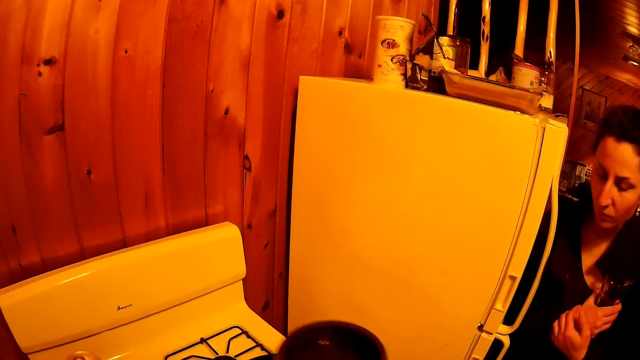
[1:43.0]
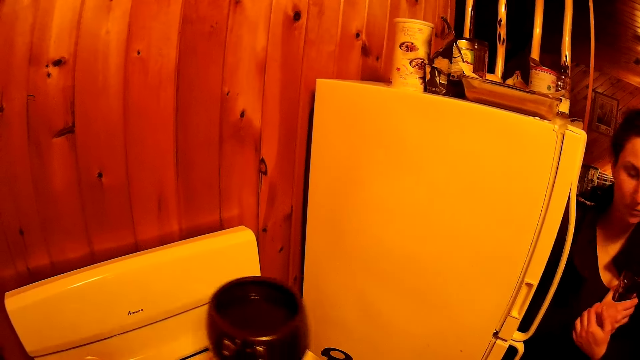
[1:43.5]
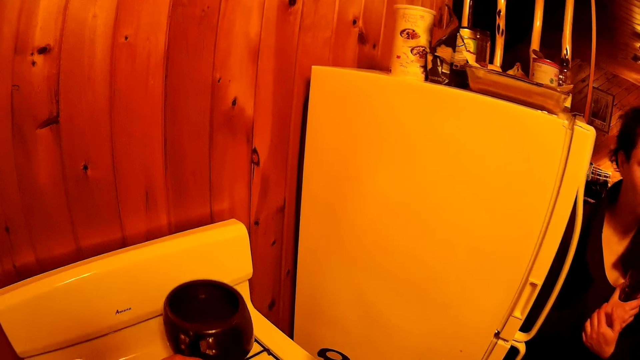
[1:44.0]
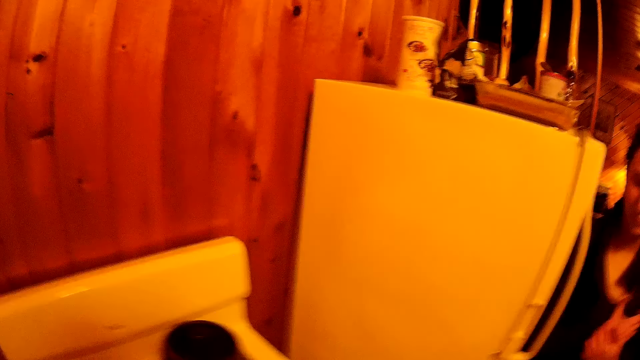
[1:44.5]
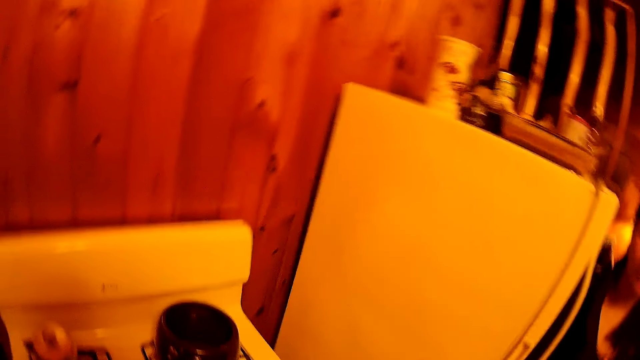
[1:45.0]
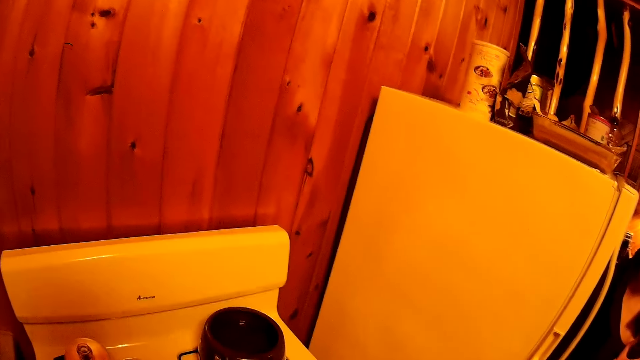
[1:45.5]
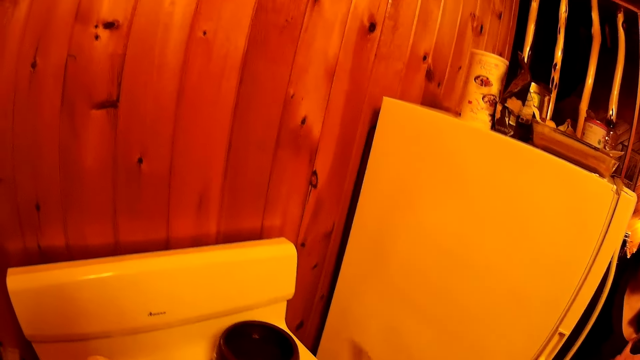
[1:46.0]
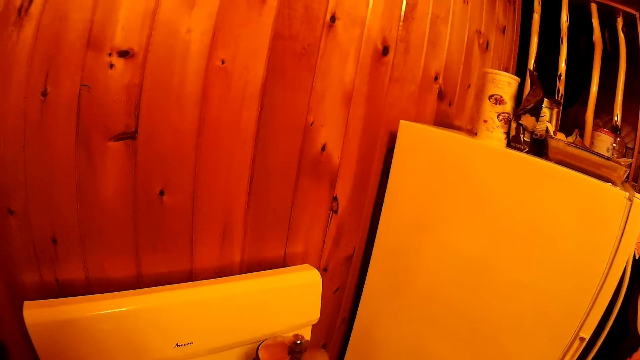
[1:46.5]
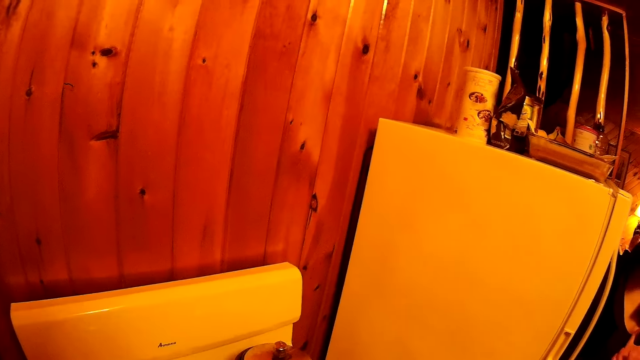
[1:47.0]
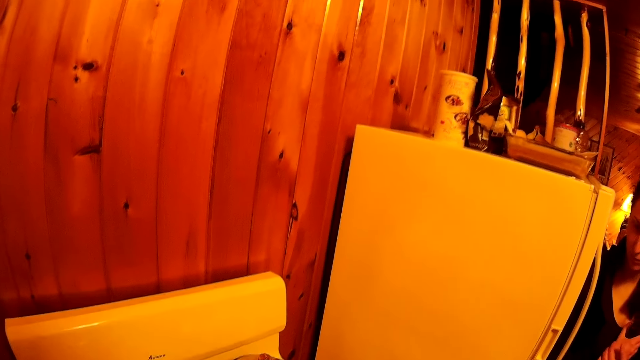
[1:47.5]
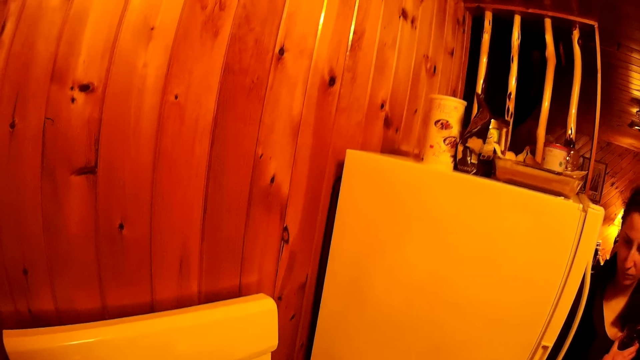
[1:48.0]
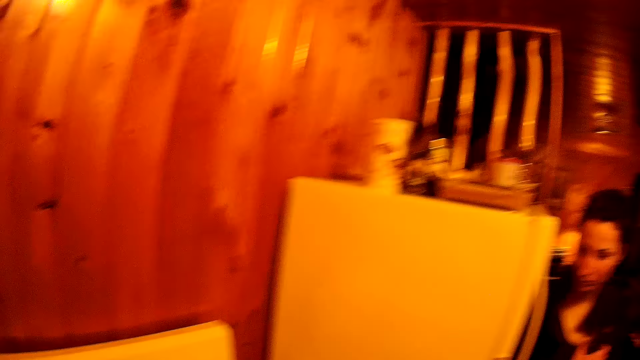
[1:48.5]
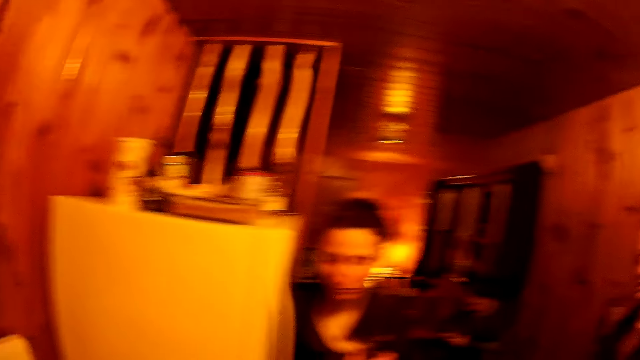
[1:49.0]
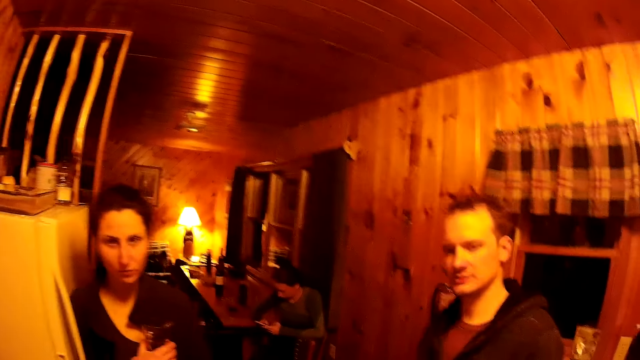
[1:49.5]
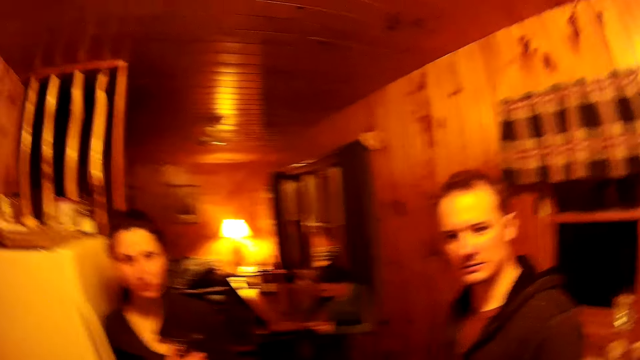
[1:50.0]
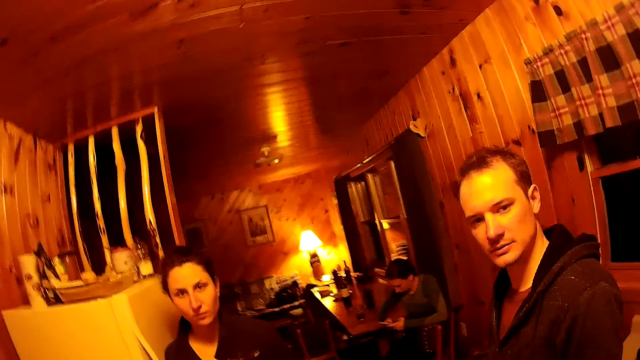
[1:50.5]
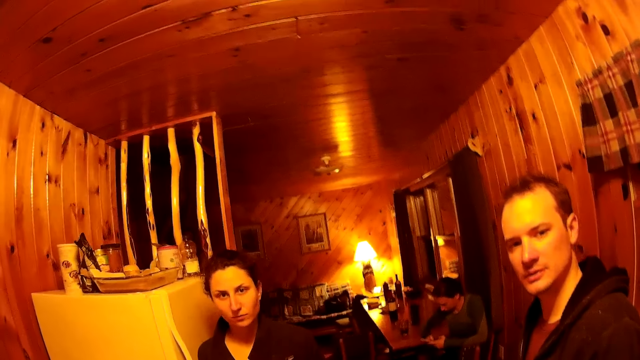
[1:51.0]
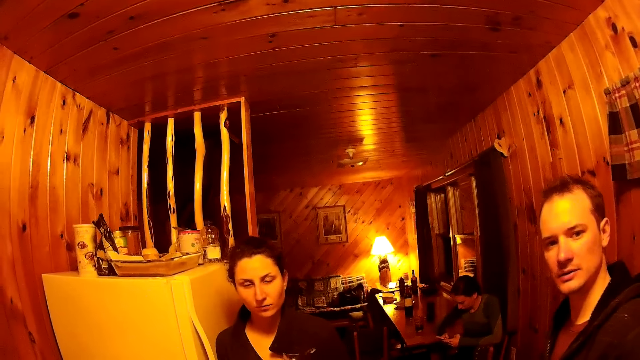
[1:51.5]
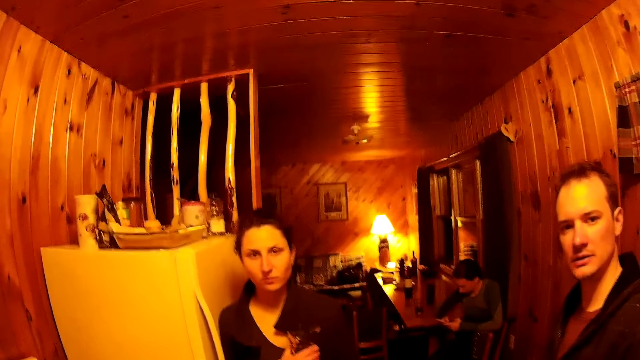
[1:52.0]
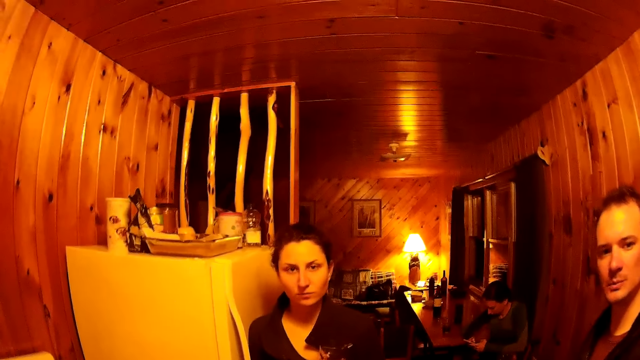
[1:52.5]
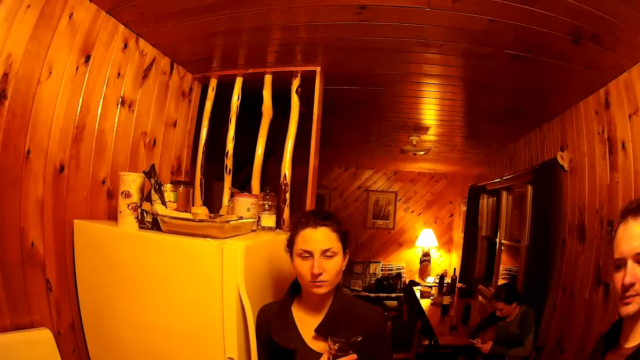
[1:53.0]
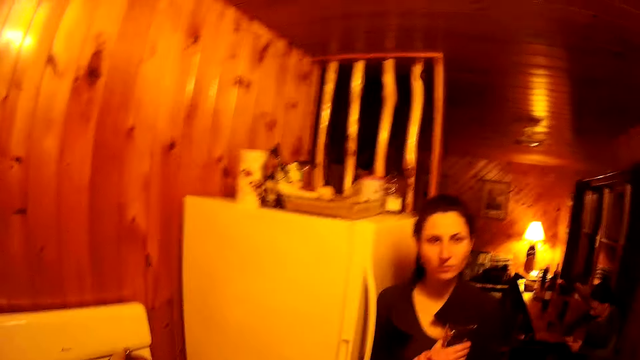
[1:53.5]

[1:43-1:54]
The camera wearer puts the cooking pot on the cooker. They cover the cooking pot with the lid. They walk around the room.

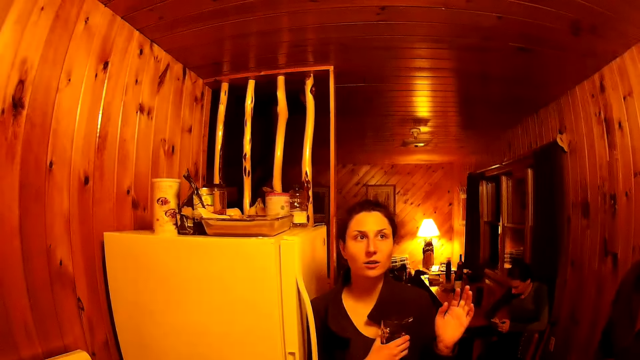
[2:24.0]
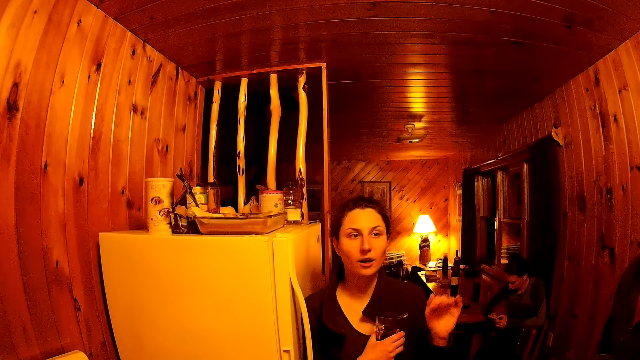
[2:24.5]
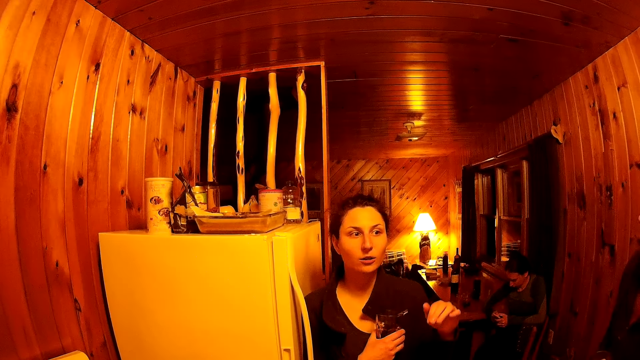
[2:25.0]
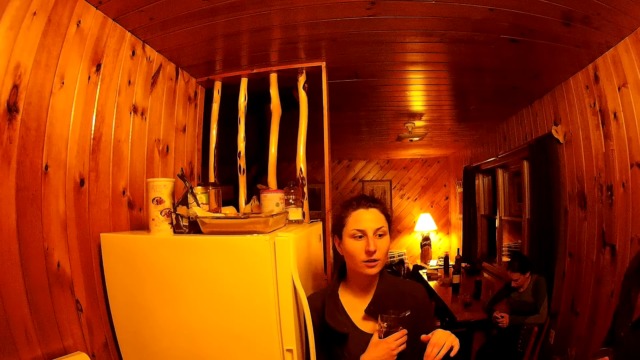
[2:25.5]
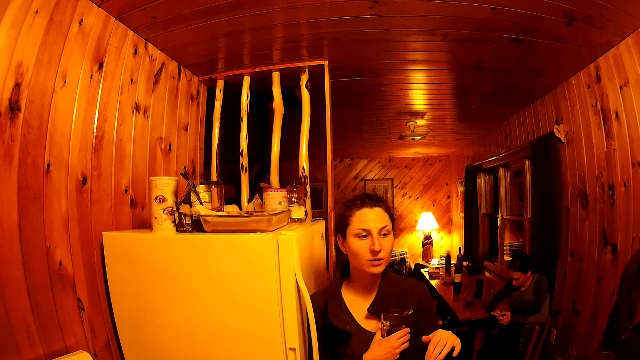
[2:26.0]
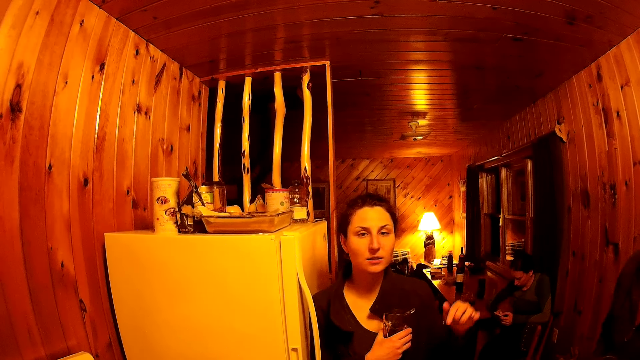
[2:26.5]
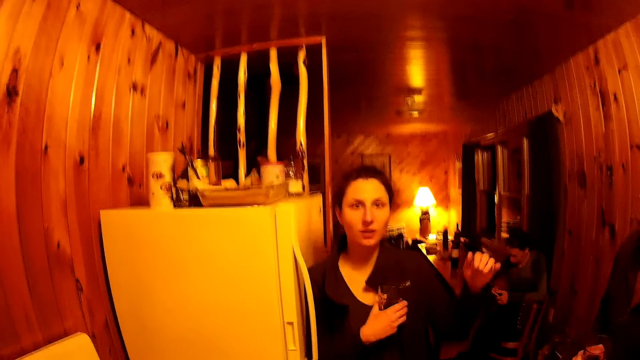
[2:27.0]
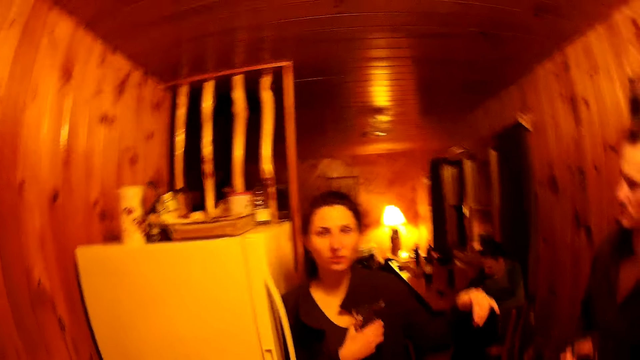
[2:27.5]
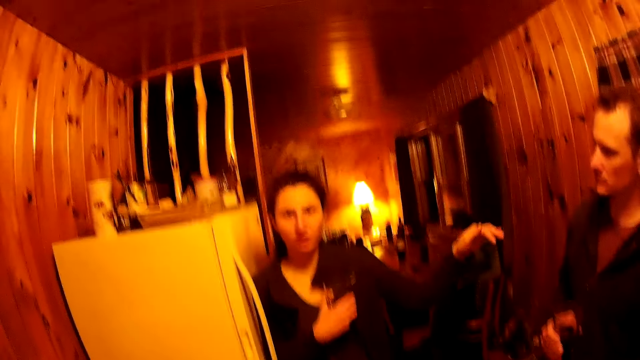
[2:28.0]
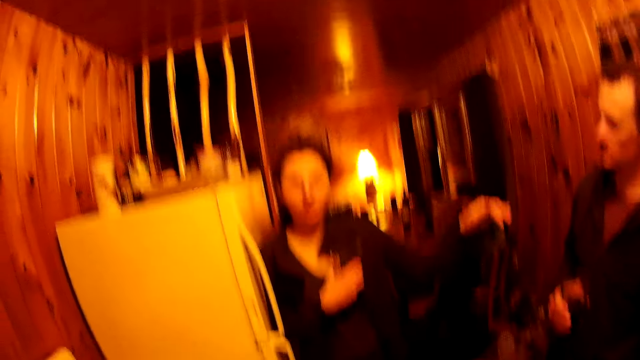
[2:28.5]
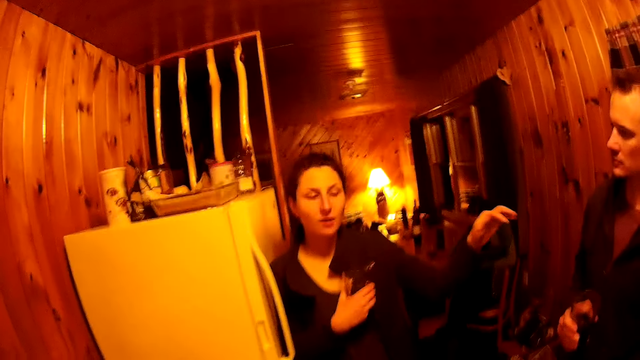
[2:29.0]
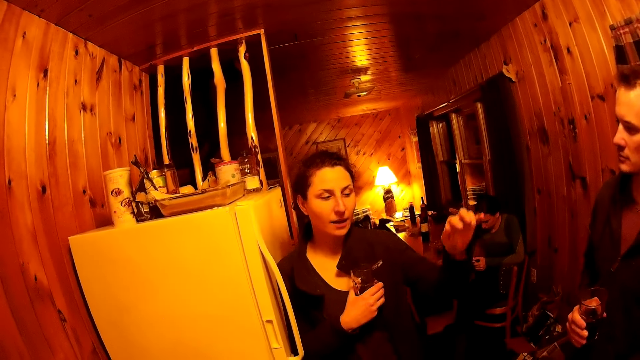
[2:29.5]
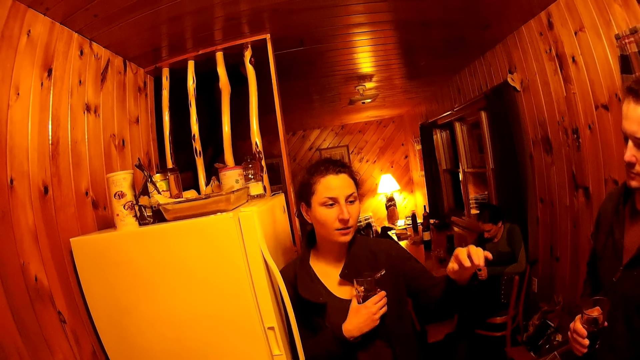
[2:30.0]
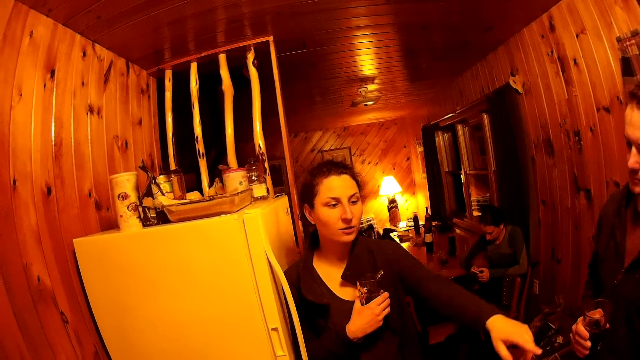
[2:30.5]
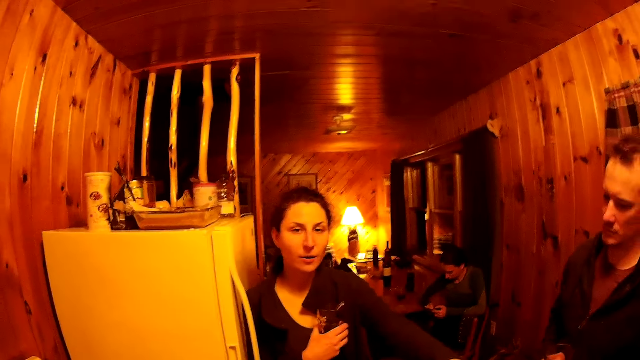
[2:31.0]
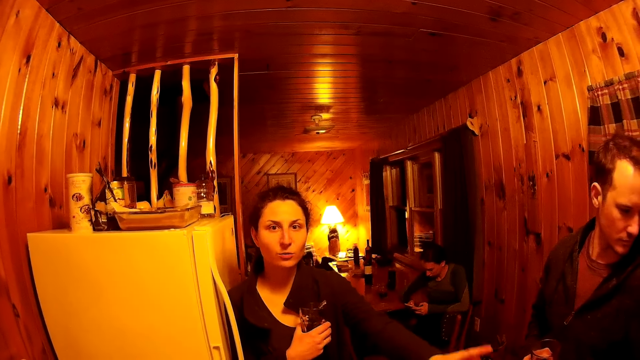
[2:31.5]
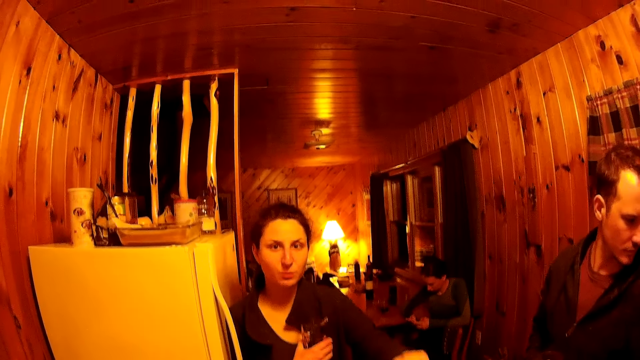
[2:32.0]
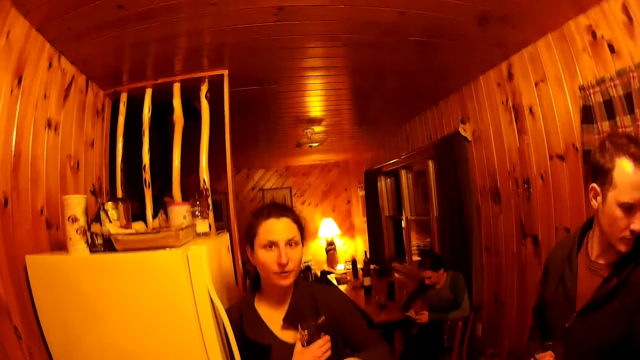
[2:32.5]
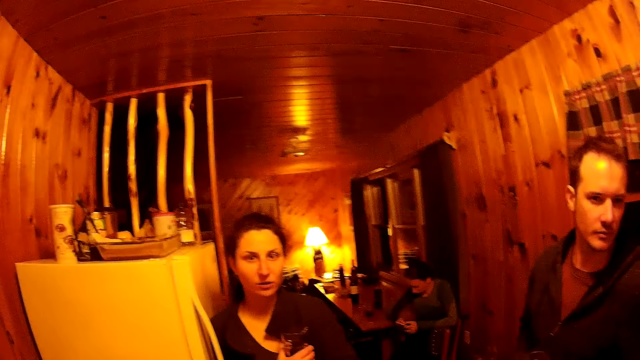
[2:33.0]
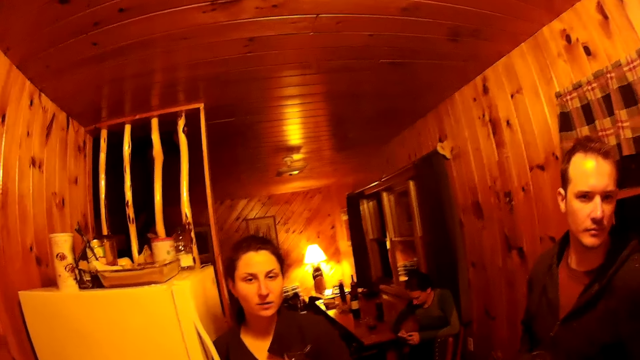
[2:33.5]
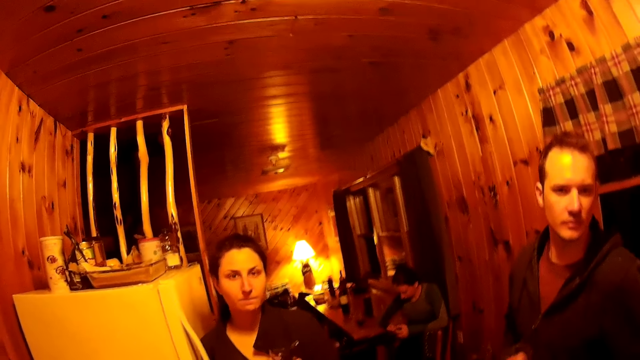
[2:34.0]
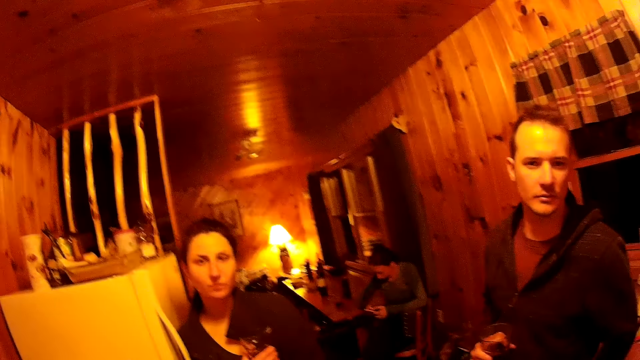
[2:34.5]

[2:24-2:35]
A woman makes a gesture. A woman talks with a man. Another woman operates a phone.
